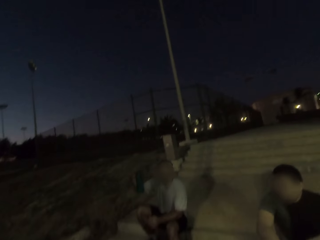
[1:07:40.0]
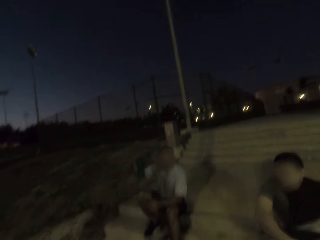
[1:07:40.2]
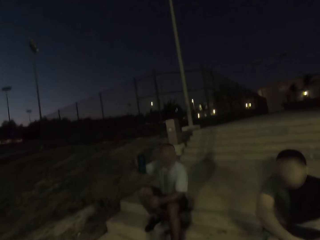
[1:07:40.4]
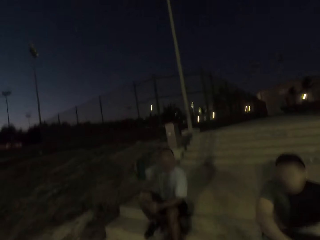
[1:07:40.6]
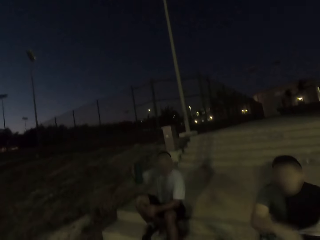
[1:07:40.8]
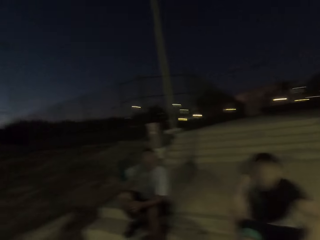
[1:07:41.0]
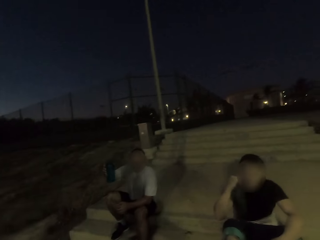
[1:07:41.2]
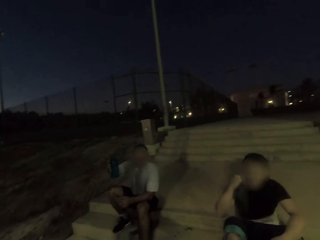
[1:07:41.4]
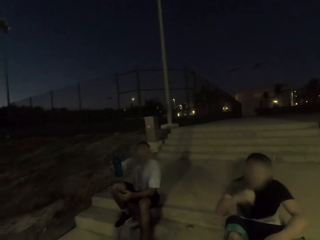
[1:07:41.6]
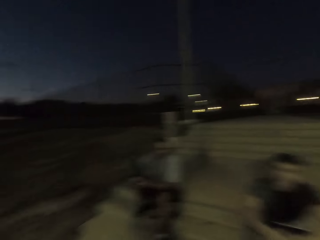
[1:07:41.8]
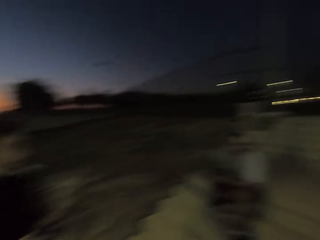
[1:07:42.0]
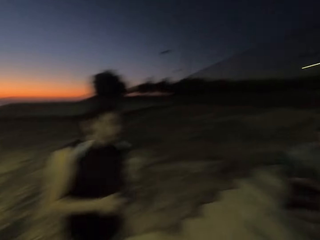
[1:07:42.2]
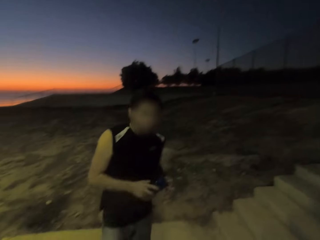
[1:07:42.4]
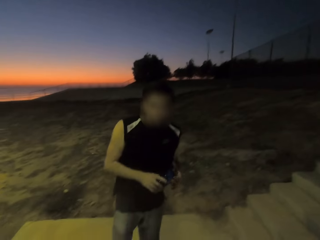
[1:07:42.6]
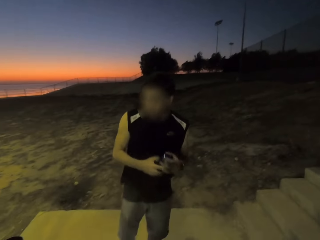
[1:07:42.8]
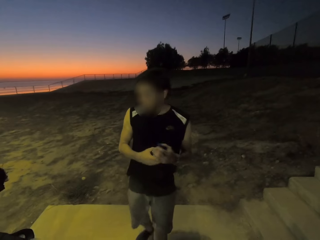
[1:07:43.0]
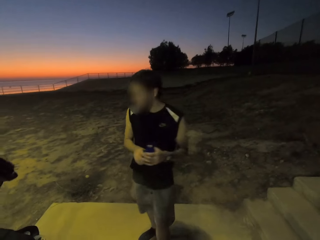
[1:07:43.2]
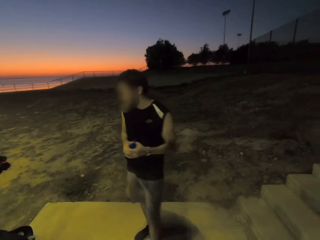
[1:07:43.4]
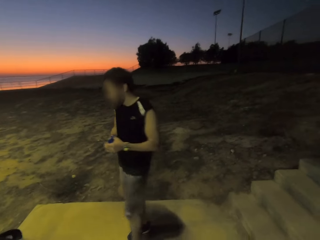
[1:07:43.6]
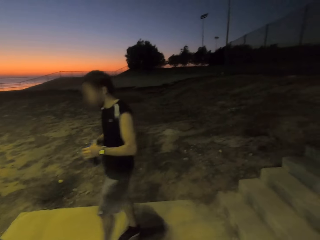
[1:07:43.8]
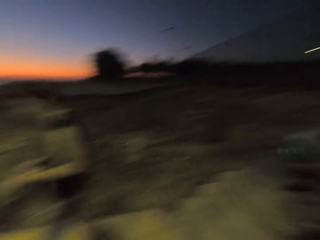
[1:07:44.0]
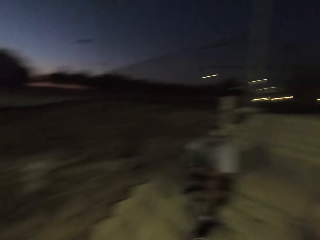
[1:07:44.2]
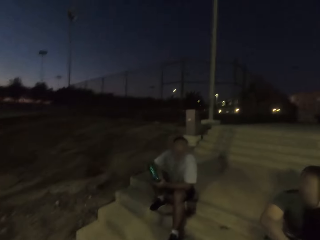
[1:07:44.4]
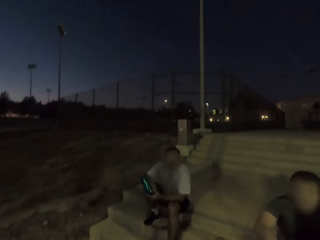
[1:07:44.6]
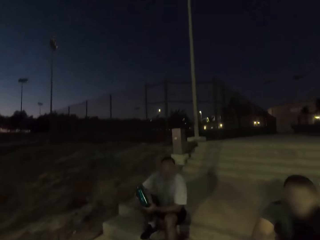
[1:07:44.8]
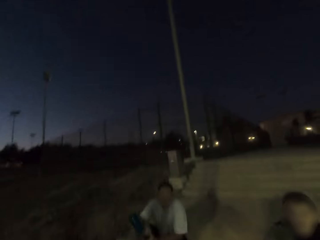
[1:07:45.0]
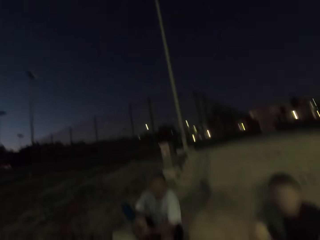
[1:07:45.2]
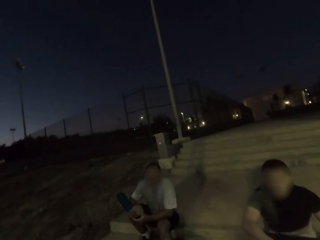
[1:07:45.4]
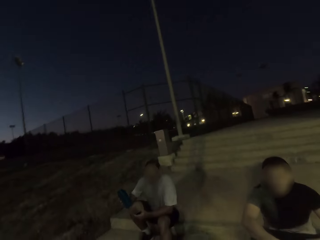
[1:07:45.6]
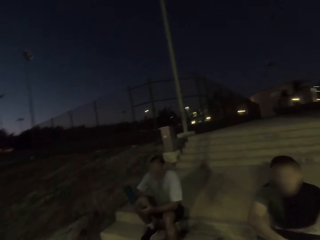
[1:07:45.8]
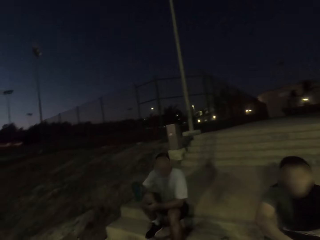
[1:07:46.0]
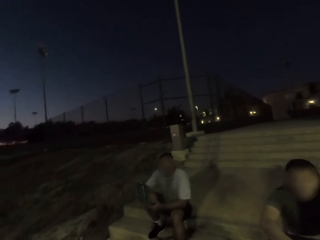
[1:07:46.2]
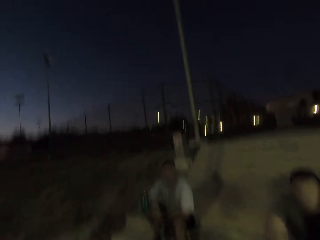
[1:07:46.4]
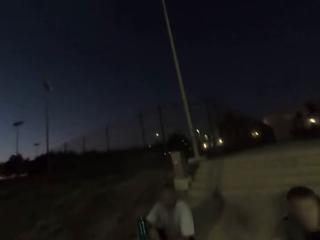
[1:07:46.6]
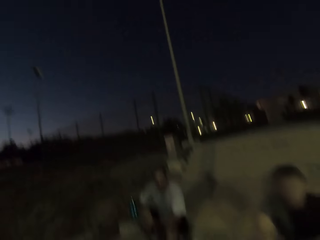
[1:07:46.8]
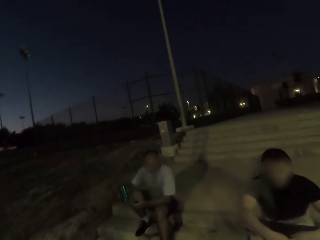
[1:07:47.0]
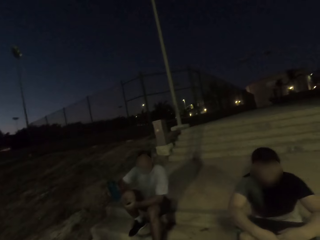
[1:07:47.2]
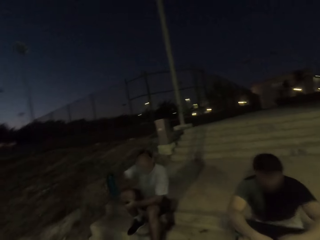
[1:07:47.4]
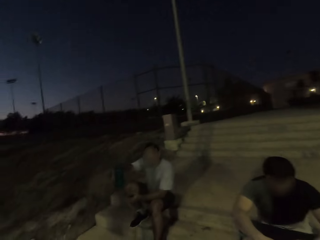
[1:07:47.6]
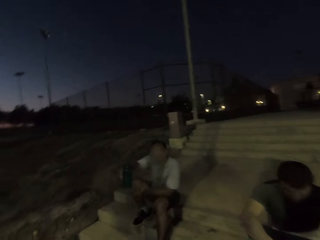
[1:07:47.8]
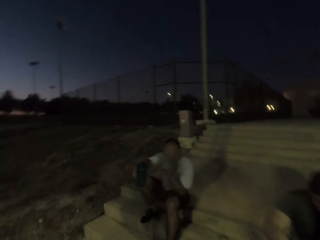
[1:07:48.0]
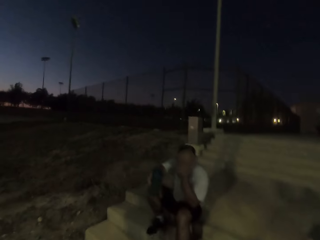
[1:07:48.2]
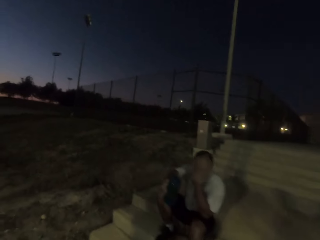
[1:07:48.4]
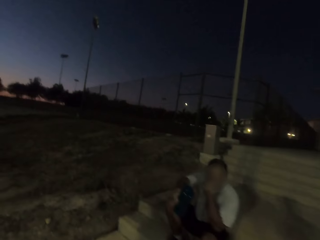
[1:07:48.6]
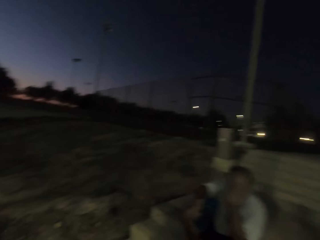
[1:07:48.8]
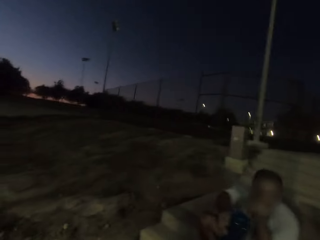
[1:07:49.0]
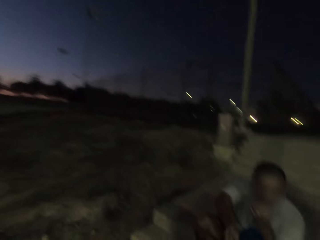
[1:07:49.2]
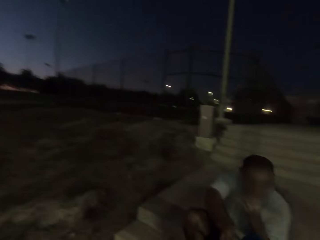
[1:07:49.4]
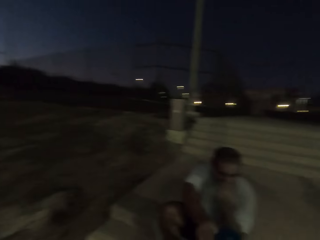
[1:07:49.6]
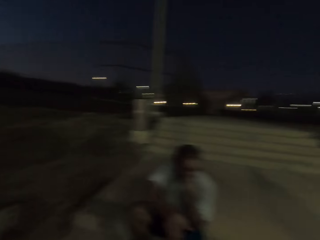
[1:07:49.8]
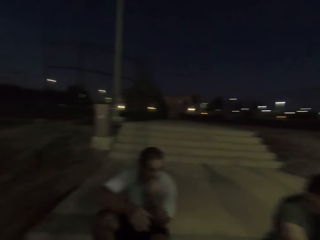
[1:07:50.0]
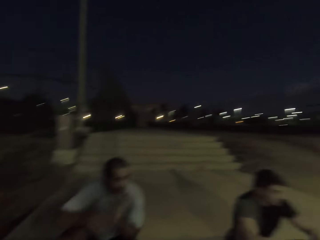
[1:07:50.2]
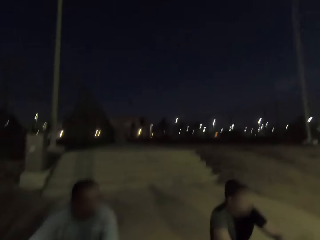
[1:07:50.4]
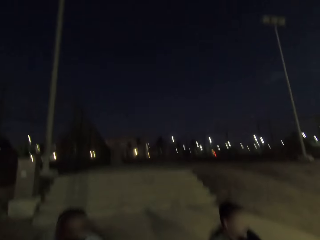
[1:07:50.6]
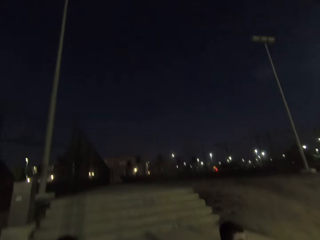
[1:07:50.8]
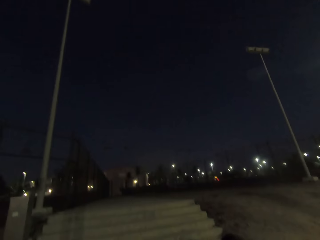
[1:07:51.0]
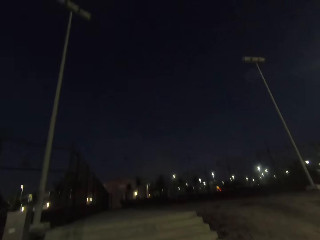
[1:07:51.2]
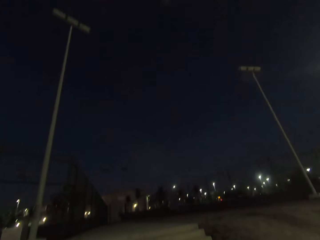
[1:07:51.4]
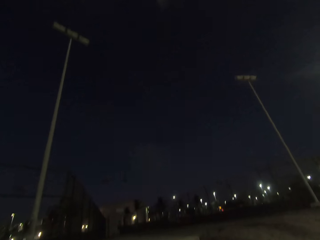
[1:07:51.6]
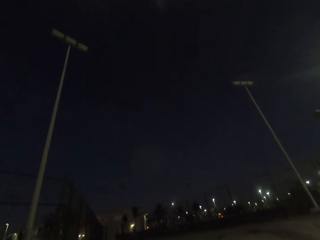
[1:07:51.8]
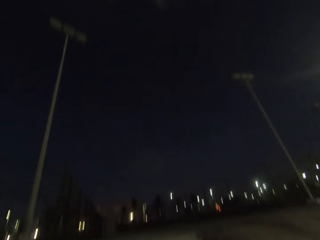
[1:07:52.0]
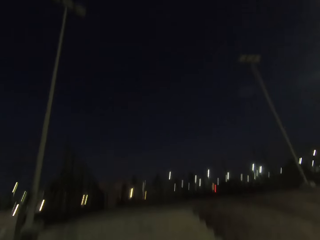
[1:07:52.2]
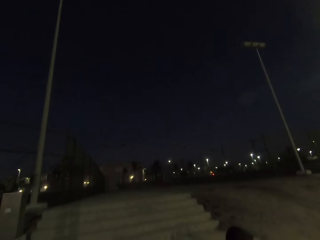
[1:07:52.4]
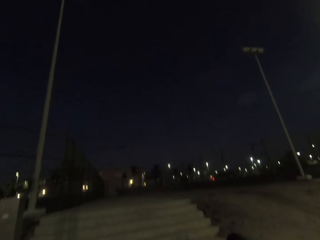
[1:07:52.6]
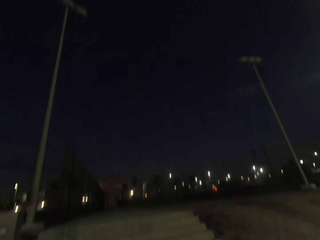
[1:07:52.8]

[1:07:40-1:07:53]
A man lifts his bottle up. Another man closes his bottle. The other man moves. The camera wearer looks around. The other man gives the camera wearer the bottle.

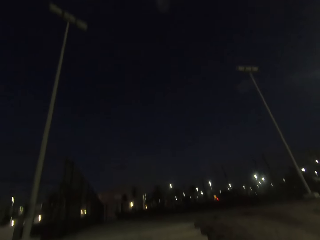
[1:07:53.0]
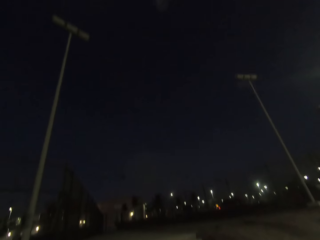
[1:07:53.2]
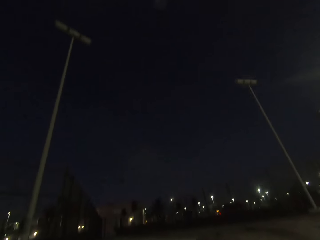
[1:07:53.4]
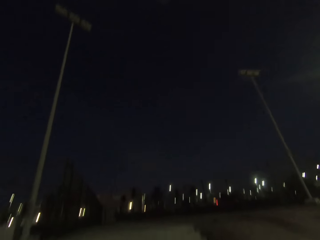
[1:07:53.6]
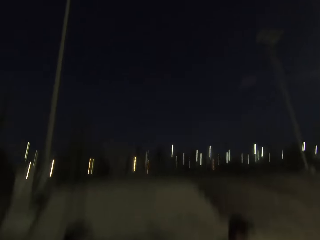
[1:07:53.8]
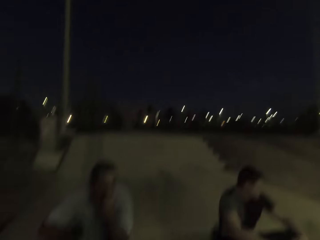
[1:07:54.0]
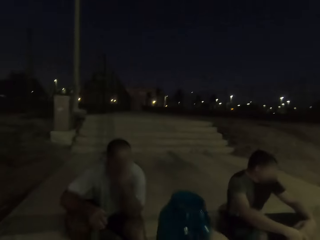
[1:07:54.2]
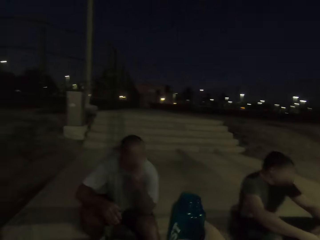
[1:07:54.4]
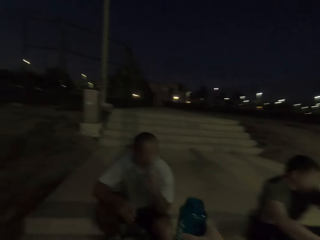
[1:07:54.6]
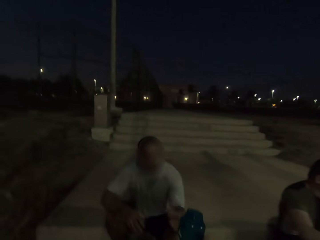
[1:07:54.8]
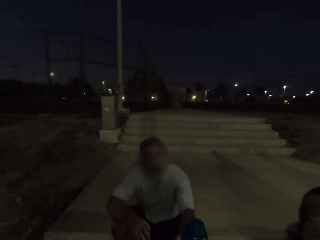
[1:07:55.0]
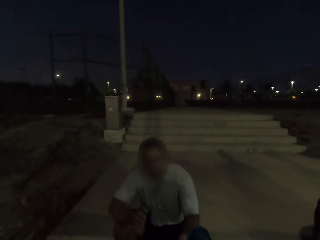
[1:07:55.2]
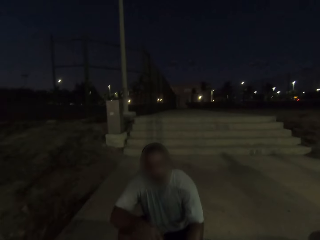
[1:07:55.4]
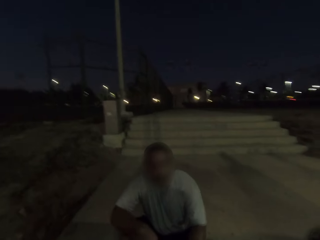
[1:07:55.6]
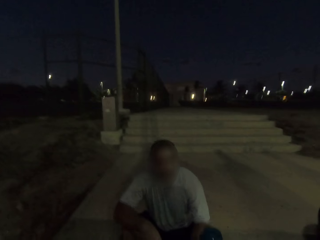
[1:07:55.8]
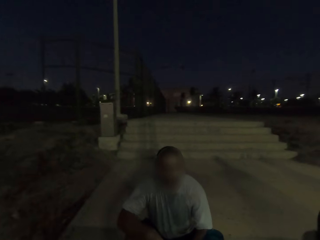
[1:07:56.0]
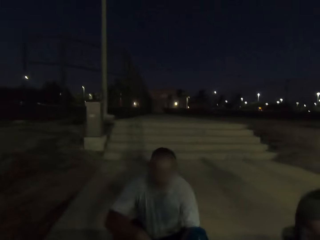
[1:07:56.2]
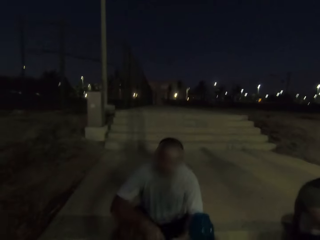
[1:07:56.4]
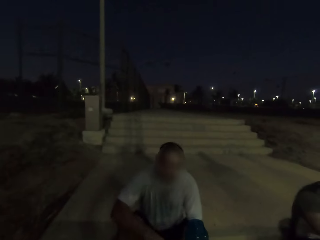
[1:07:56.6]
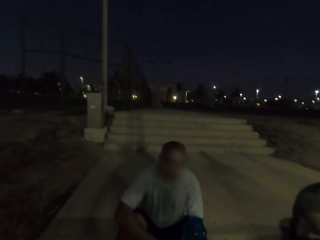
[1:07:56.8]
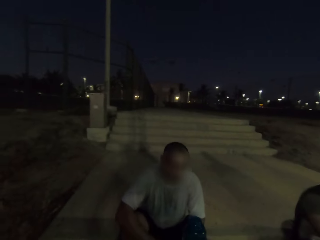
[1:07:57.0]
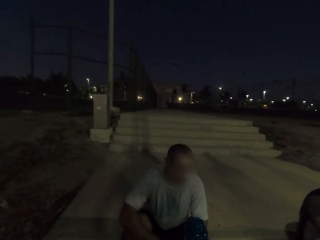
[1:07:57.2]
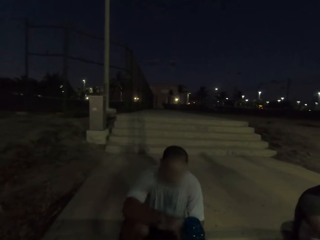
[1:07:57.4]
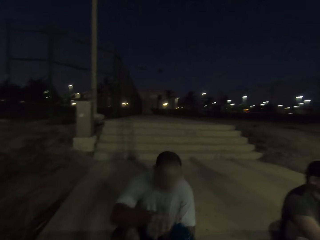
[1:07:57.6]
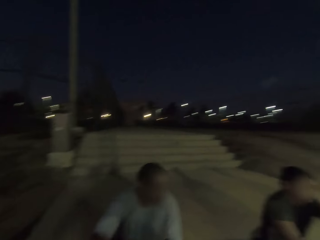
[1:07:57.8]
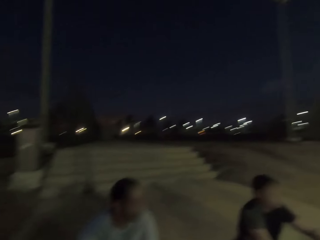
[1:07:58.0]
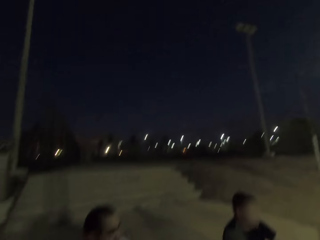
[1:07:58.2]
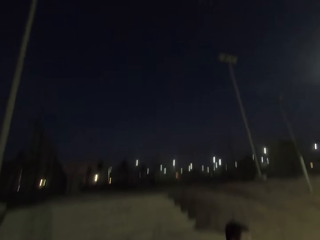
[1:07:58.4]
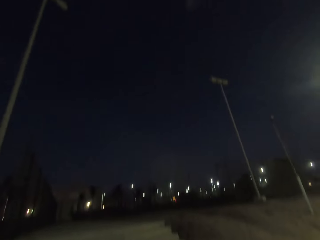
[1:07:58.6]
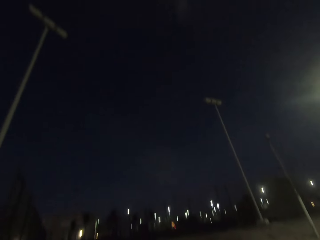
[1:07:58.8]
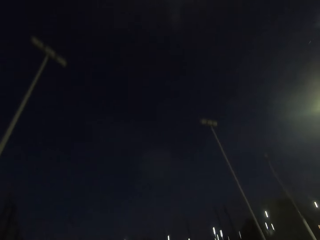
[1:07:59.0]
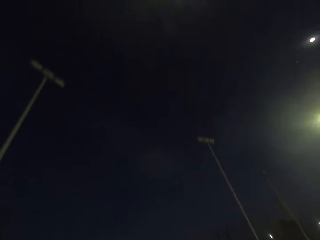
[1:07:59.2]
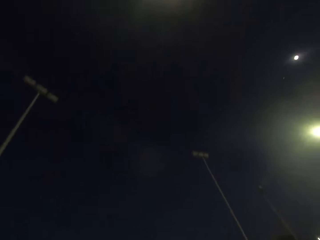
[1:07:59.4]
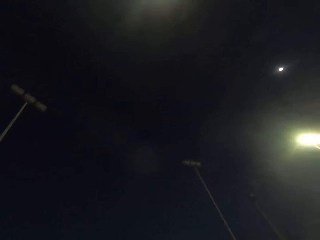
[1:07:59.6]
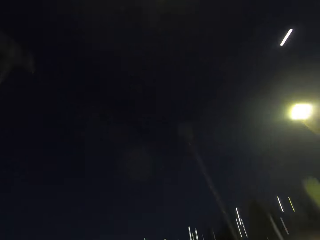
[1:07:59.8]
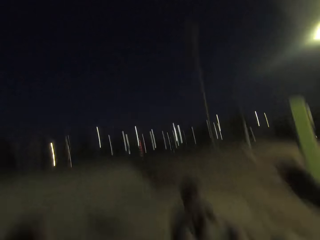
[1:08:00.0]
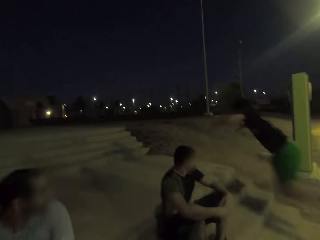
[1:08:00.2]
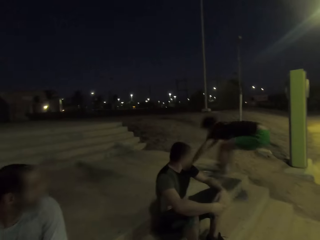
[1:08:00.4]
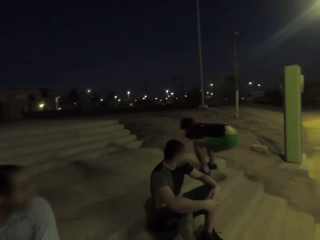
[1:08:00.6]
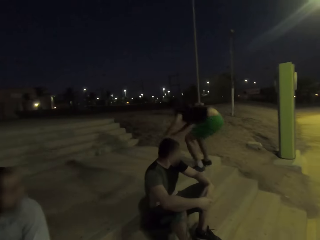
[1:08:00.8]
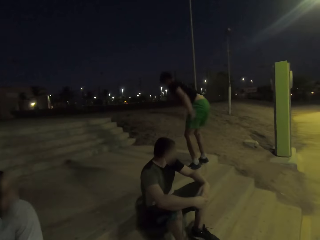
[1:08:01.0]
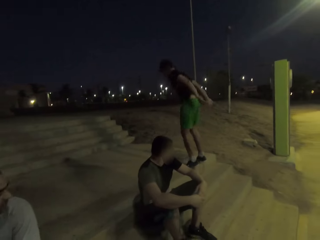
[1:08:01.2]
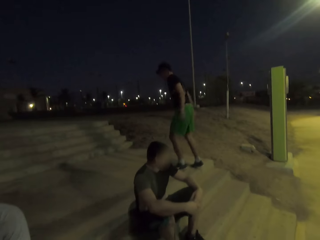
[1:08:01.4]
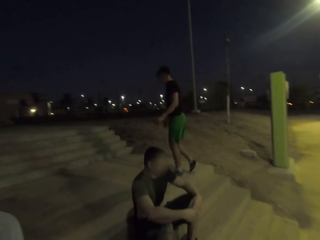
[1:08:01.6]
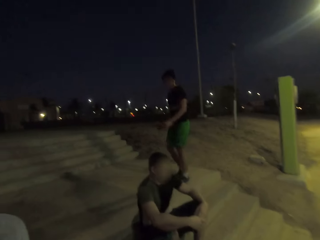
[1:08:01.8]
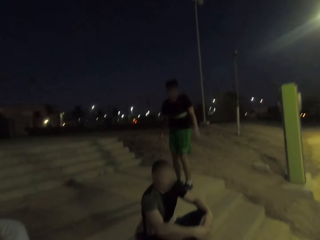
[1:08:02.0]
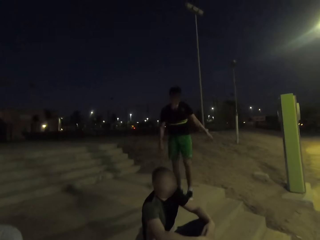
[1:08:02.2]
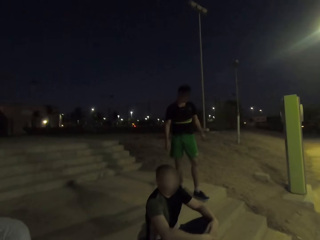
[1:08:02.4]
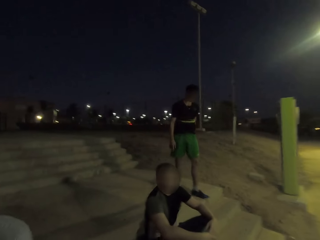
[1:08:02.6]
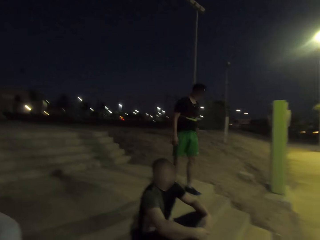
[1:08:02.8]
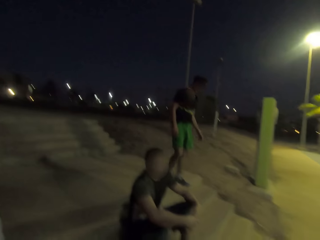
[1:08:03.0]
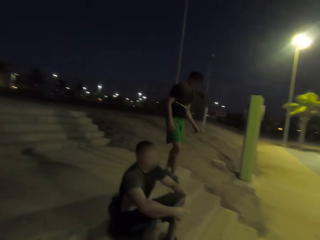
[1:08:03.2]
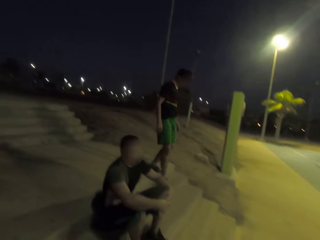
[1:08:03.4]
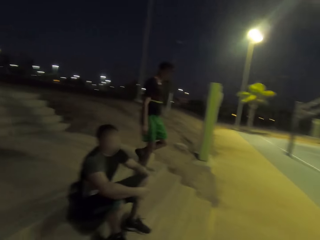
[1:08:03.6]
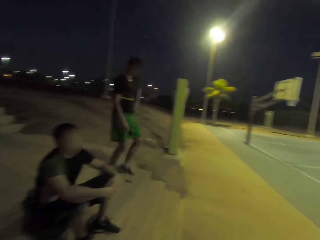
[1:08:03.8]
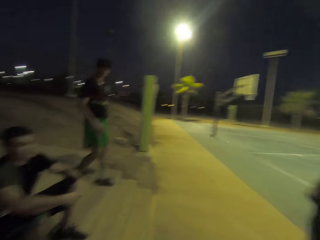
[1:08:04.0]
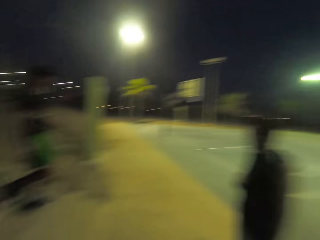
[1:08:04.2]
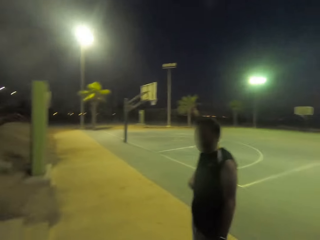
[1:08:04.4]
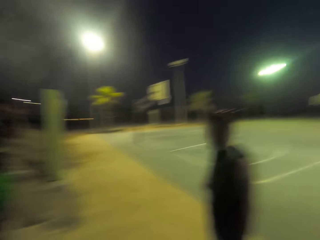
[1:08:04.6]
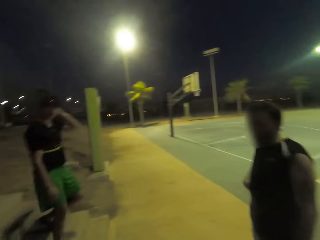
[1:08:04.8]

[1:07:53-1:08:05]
The camera wearer gives a man a bottle. The man interacts with the camera wearer. Another man jumps. The other man walks down the stairs.
